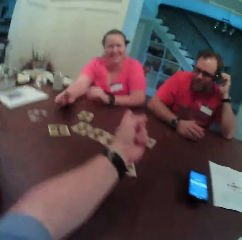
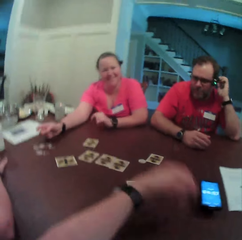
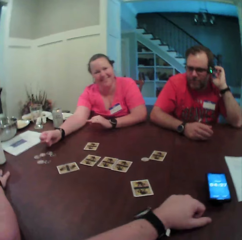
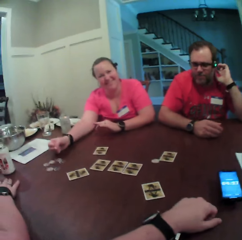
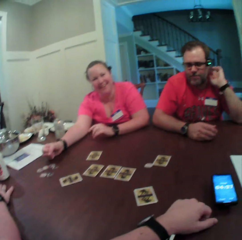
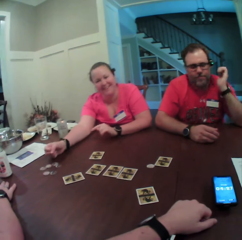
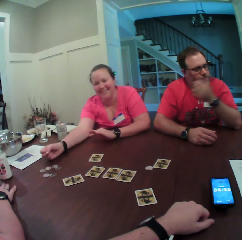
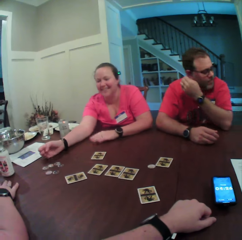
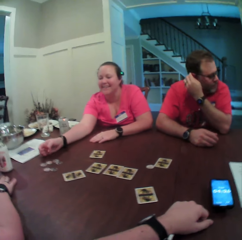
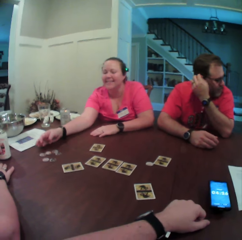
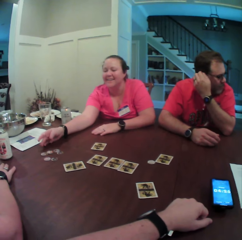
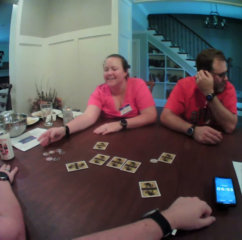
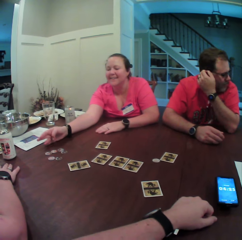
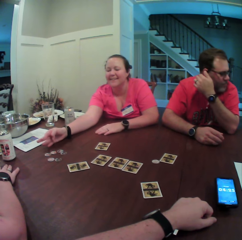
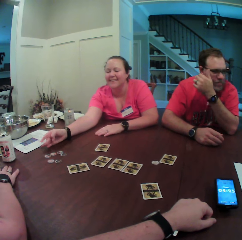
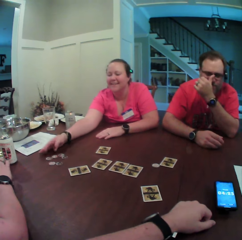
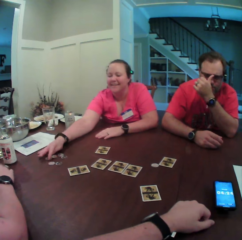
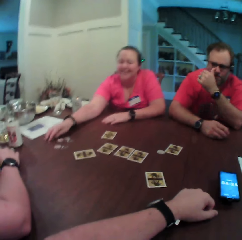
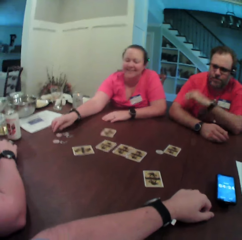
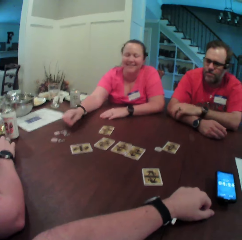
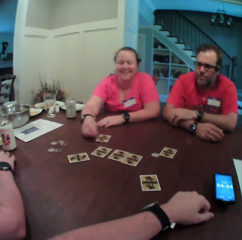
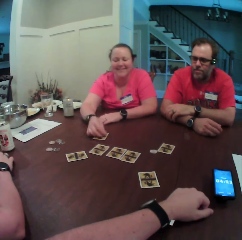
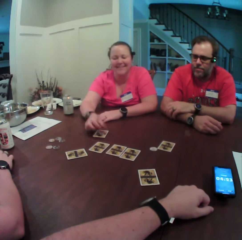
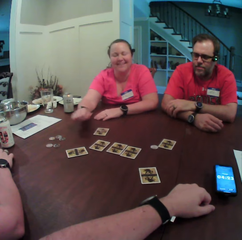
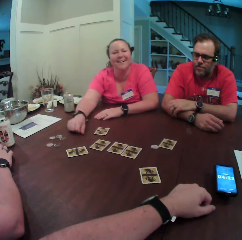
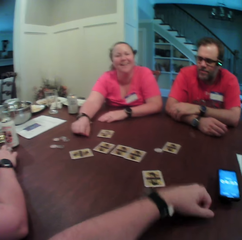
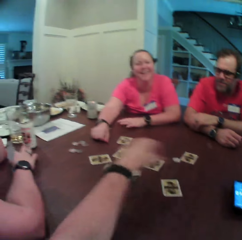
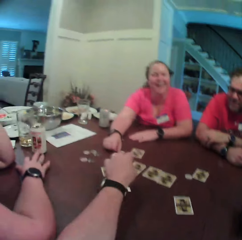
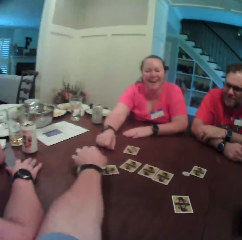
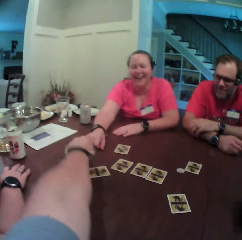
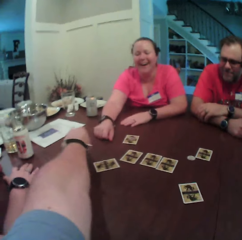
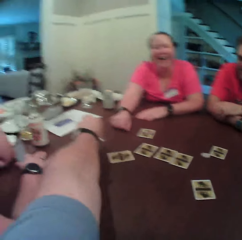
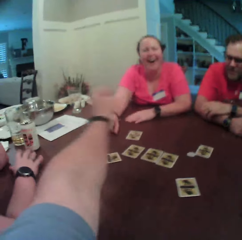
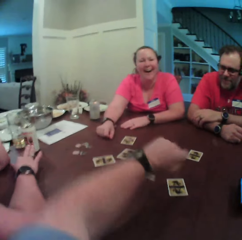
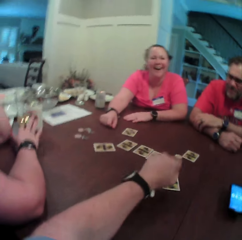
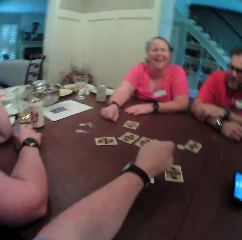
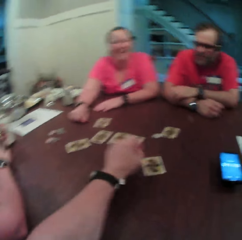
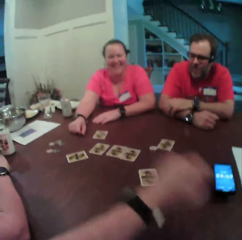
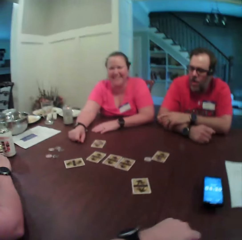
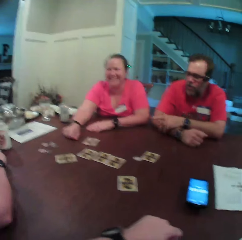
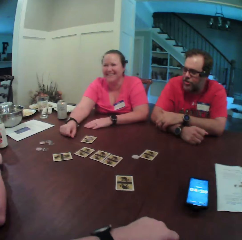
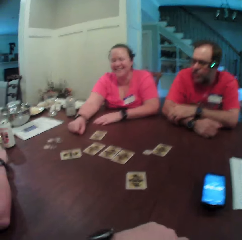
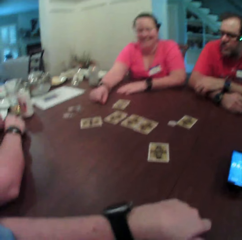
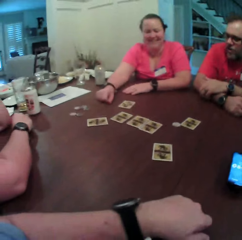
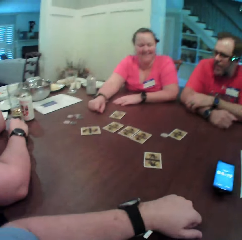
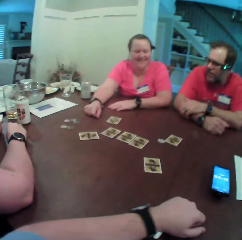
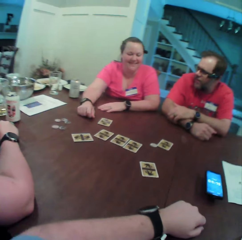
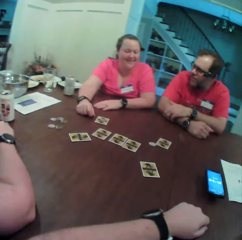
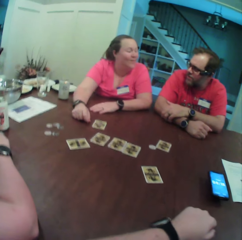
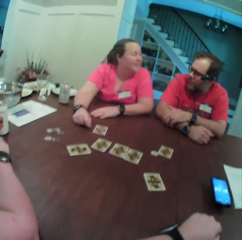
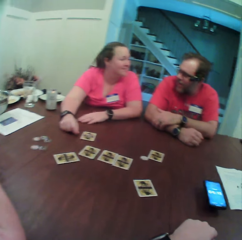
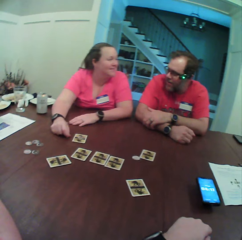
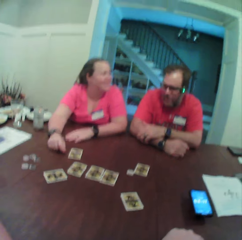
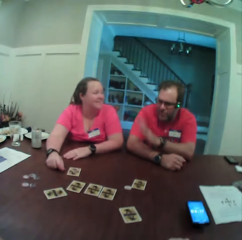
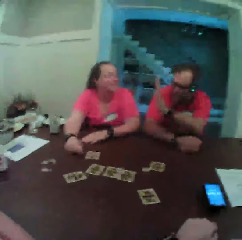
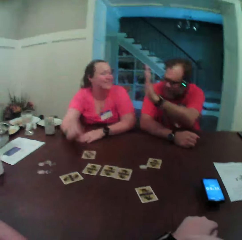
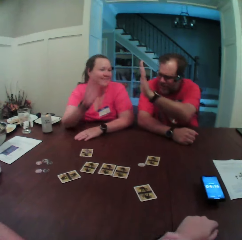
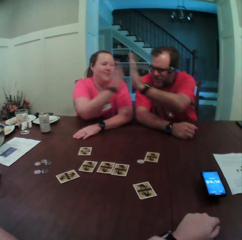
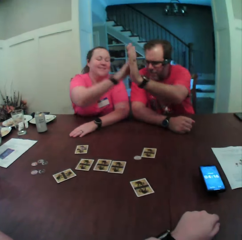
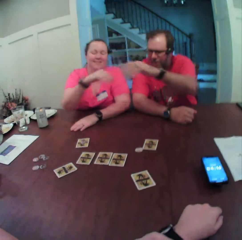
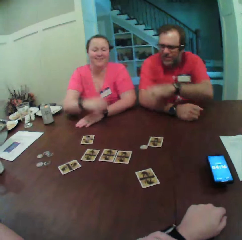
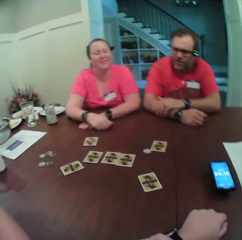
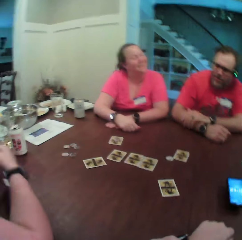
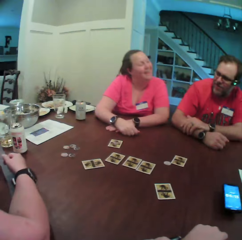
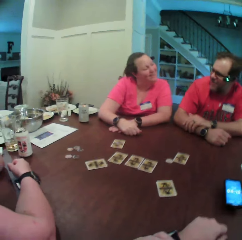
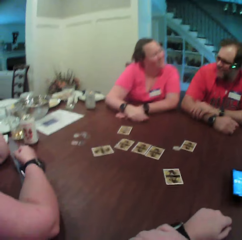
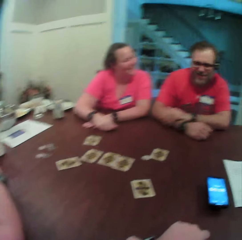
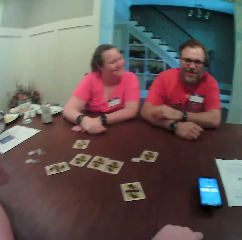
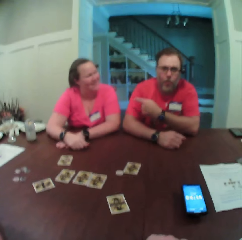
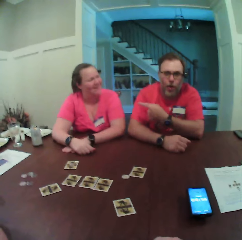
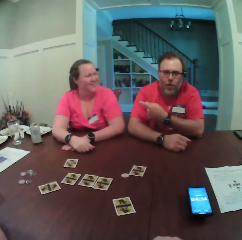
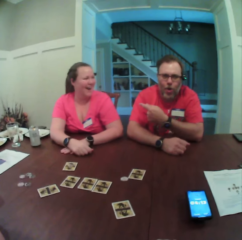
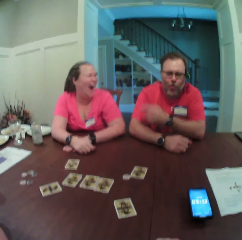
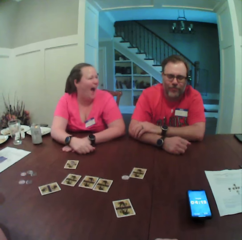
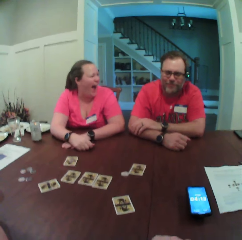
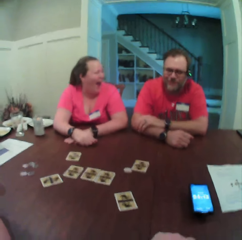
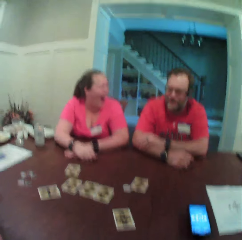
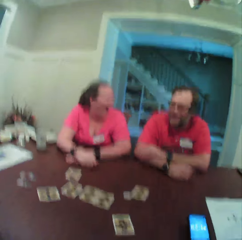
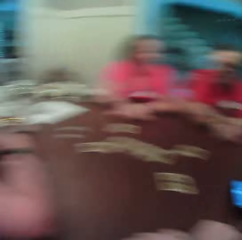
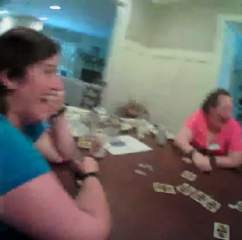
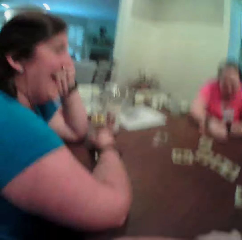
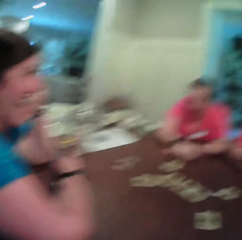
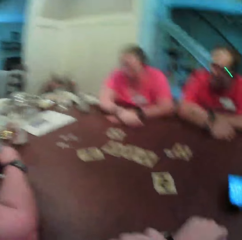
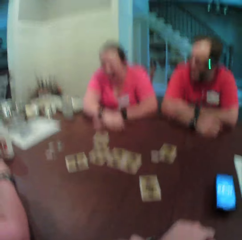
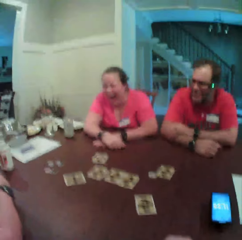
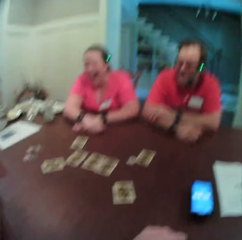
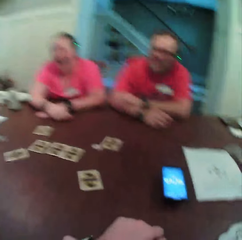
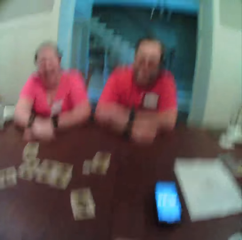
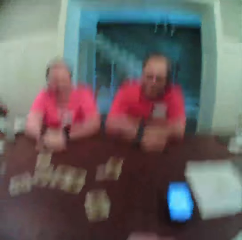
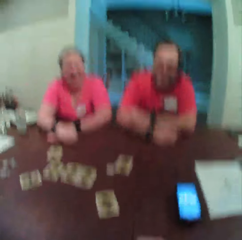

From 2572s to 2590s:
The camera wearer moves the hand. The woman picks up a coin on the table with her right hand and drops the coin in her right hand on a card on the table. The camera wearer moves his left hand. He moves the coin. The man greets the woman. The woman touches the left hand of the man with her right hand. She greets the man. The man points at the woman.

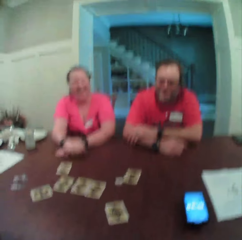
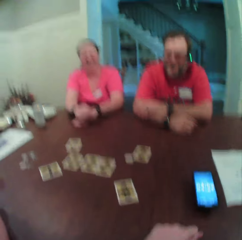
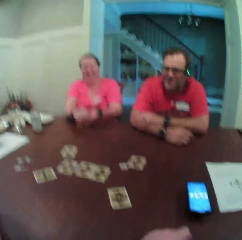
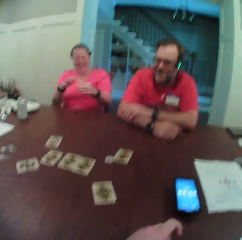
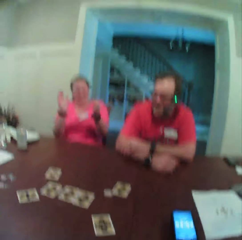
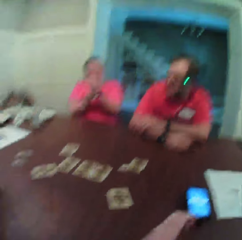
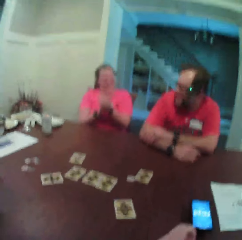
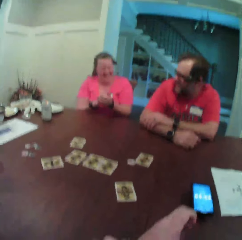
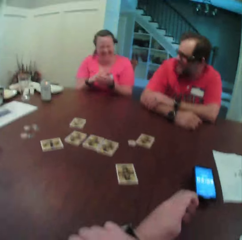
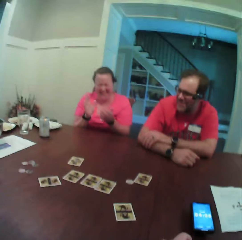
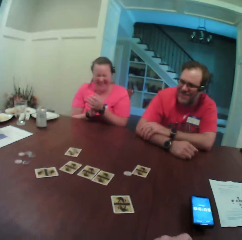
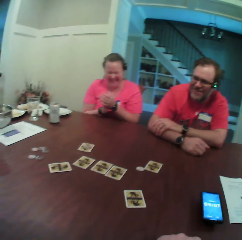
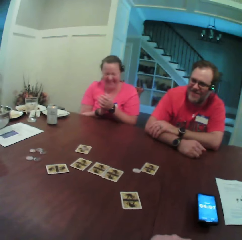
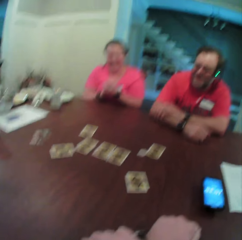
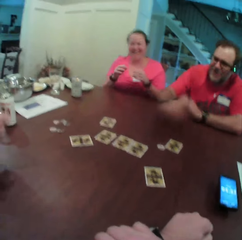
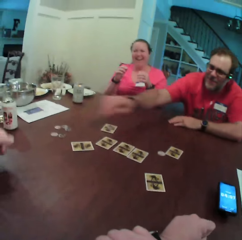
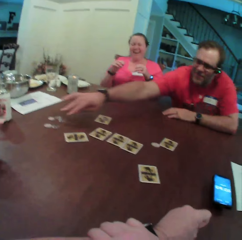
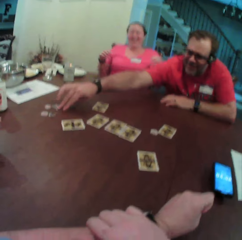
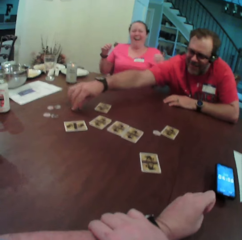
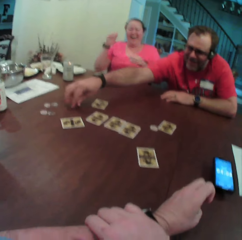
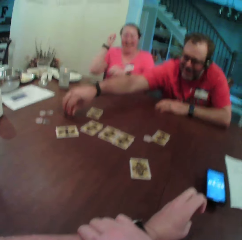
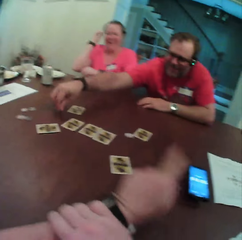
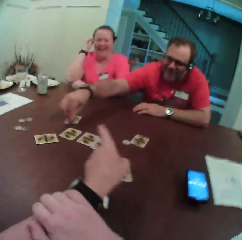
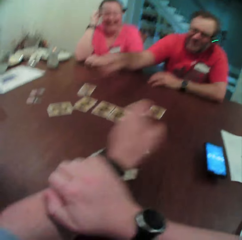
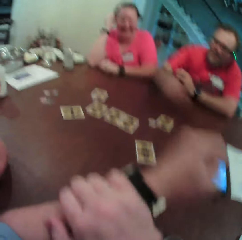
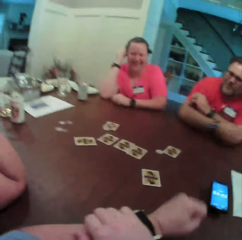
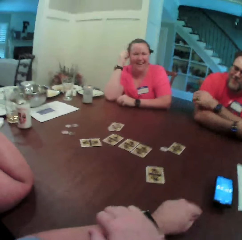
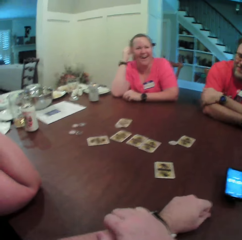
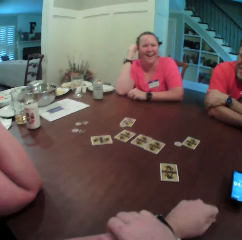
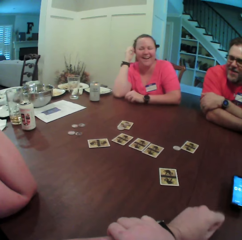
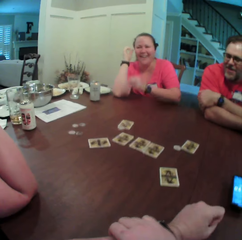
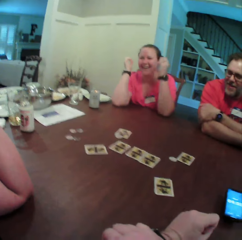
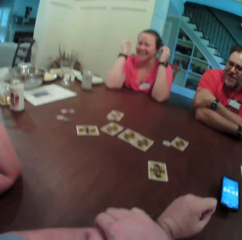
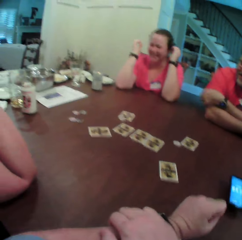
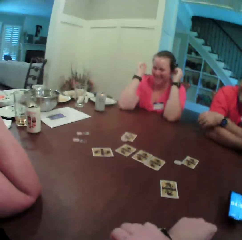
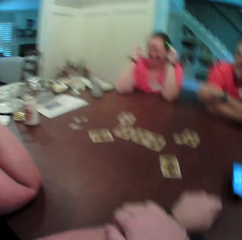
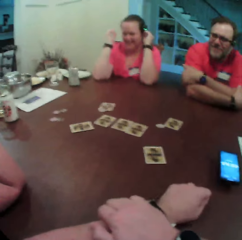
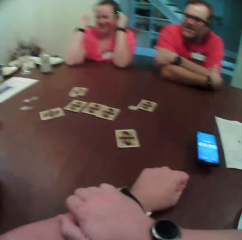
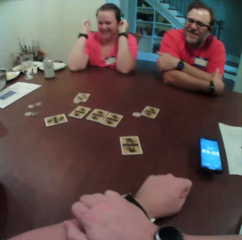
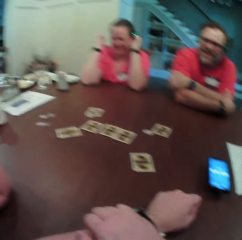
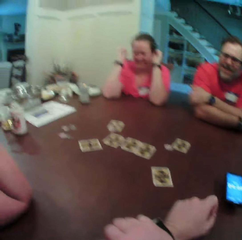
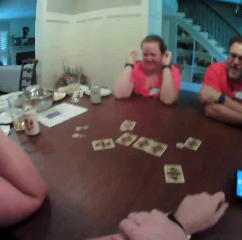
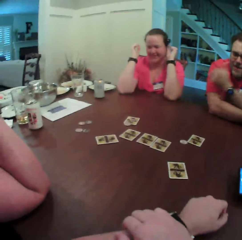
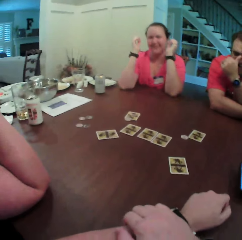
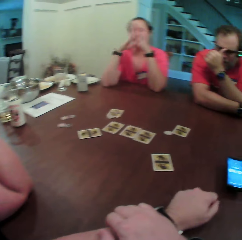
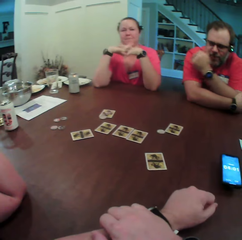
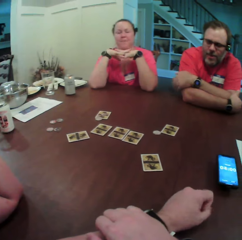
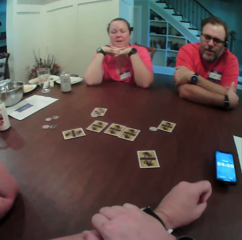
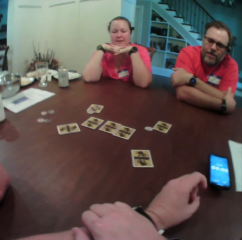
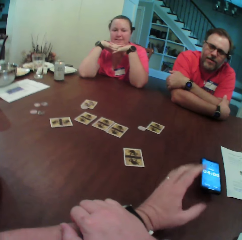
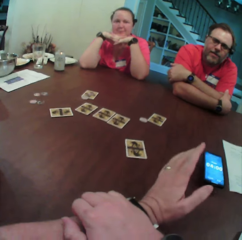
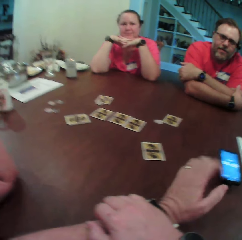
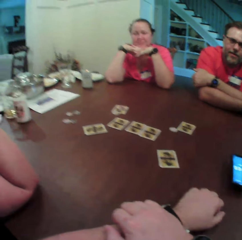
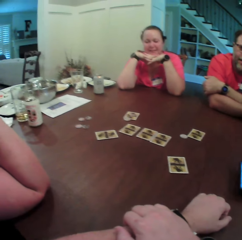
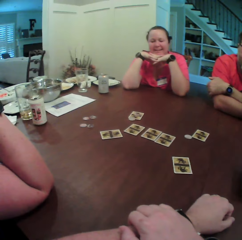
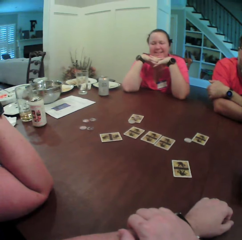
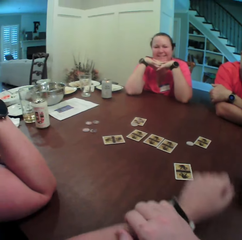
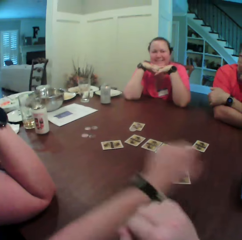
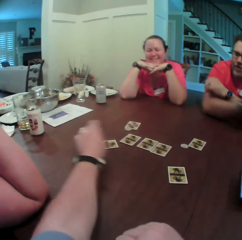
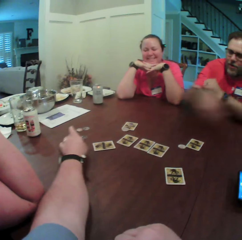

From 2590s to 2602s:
The woman claps her hands. The man moves the coin. He picks up the coin on the table with his right hand and drops the coin in his right hand on a card on the table. The woman touches her camera with her left hand. The camera wearer looks around.
